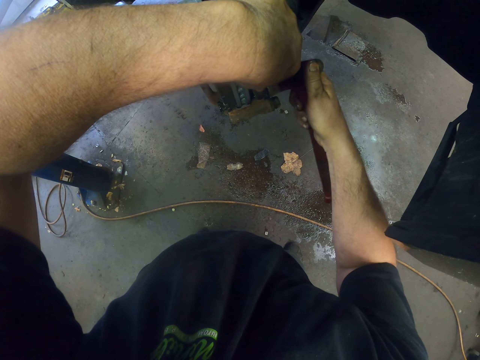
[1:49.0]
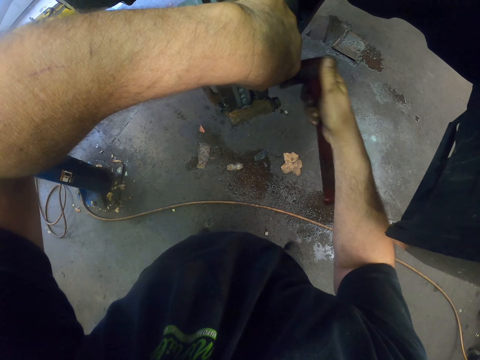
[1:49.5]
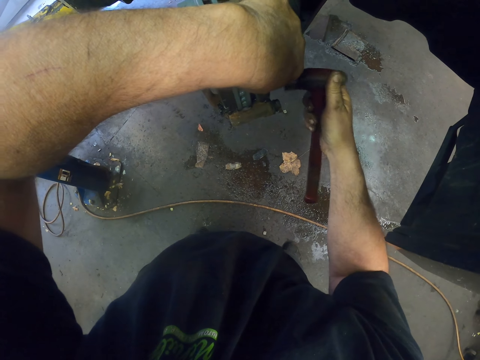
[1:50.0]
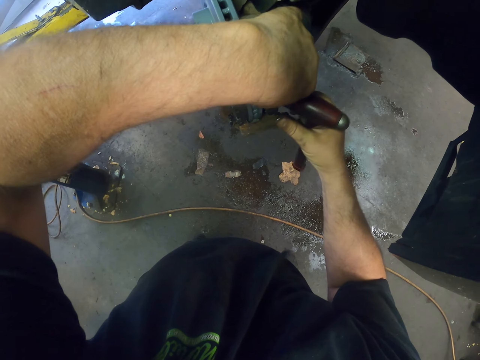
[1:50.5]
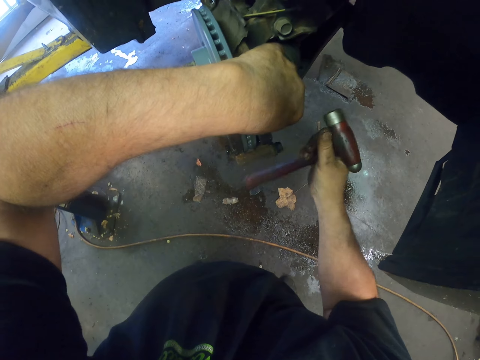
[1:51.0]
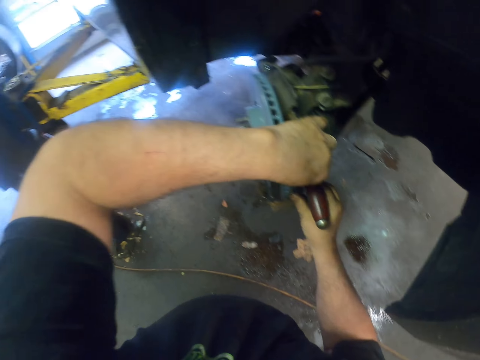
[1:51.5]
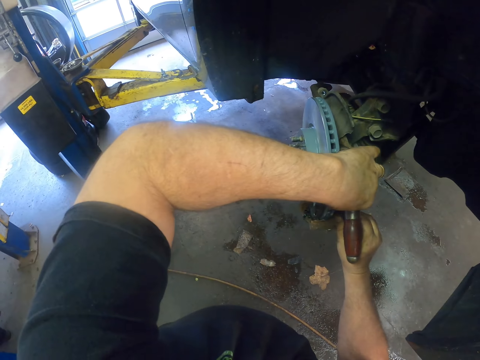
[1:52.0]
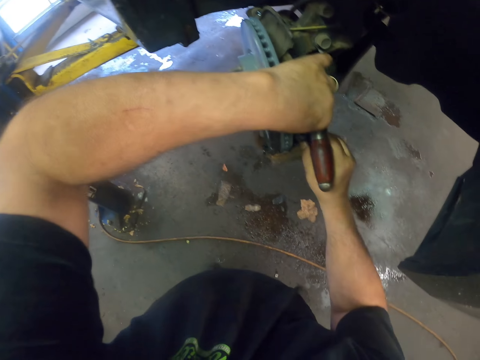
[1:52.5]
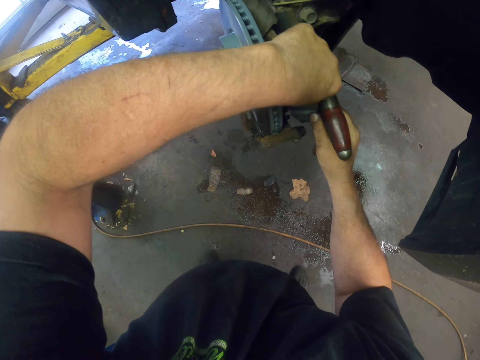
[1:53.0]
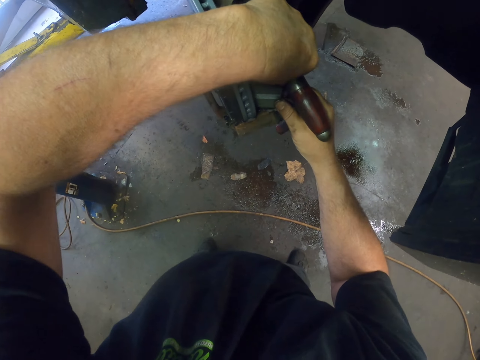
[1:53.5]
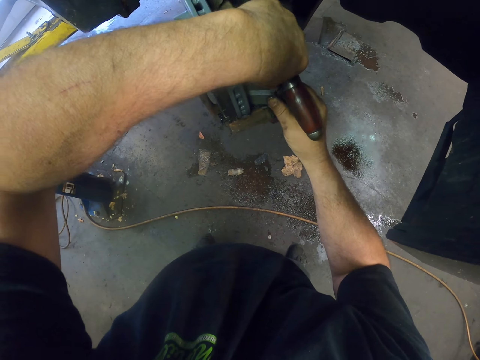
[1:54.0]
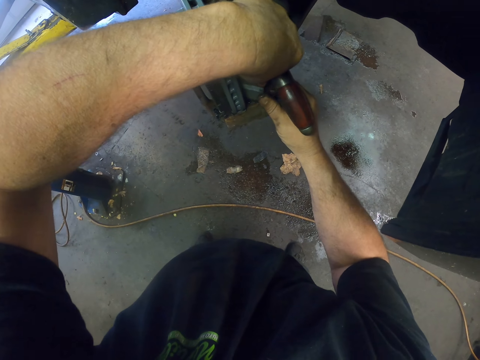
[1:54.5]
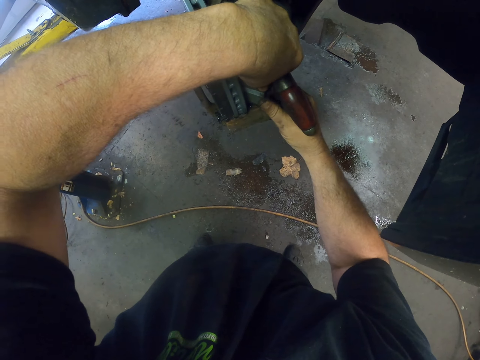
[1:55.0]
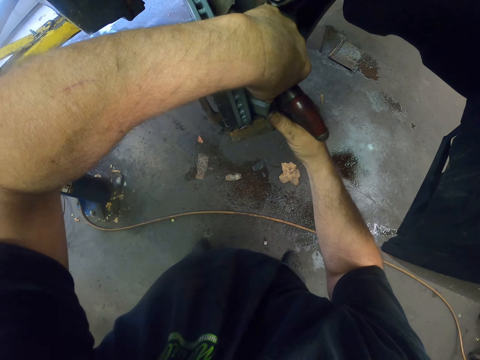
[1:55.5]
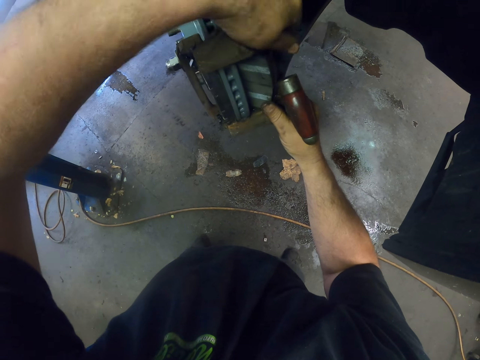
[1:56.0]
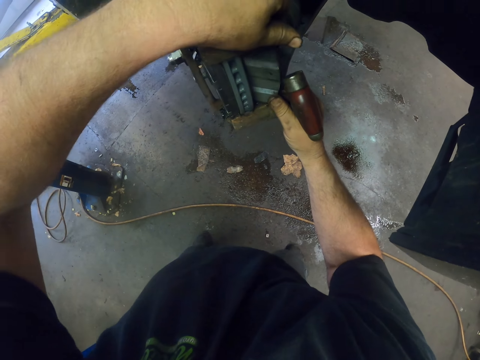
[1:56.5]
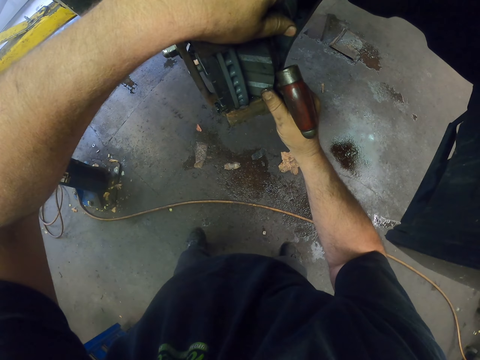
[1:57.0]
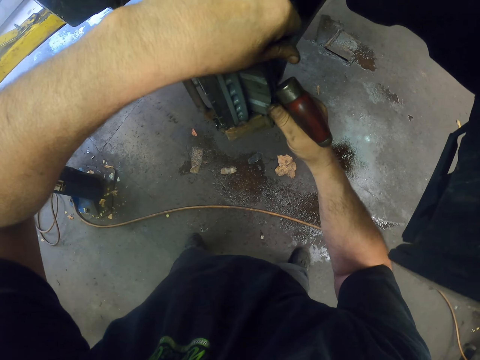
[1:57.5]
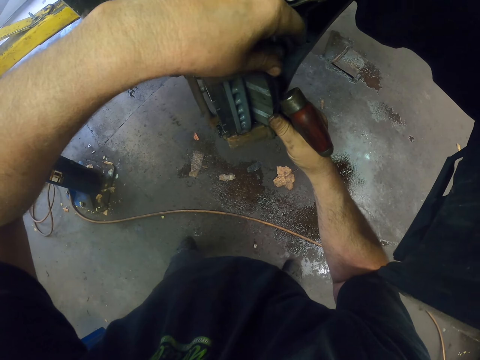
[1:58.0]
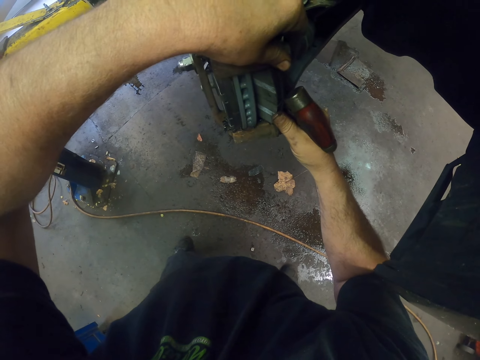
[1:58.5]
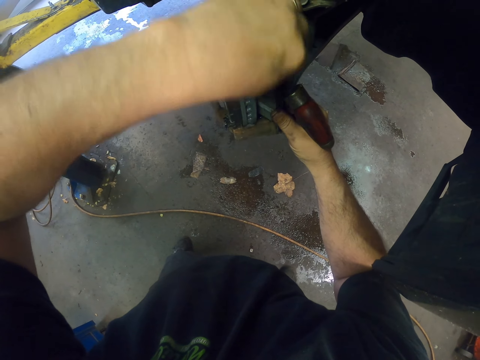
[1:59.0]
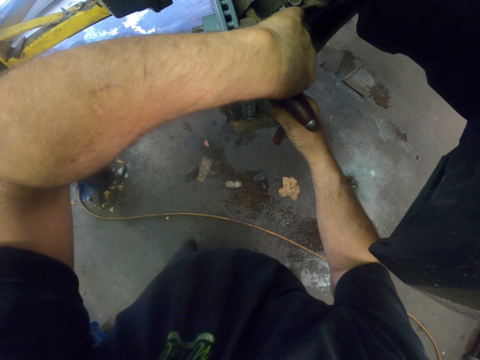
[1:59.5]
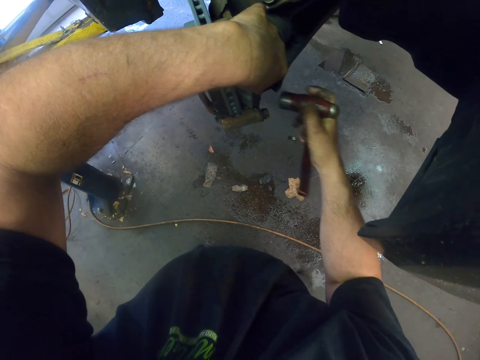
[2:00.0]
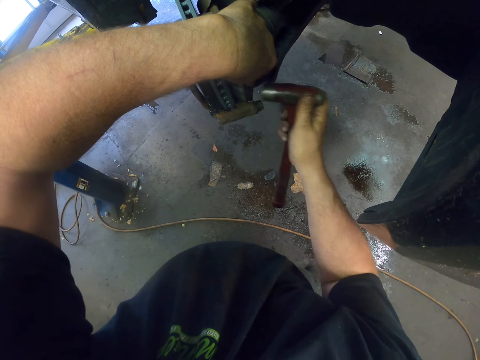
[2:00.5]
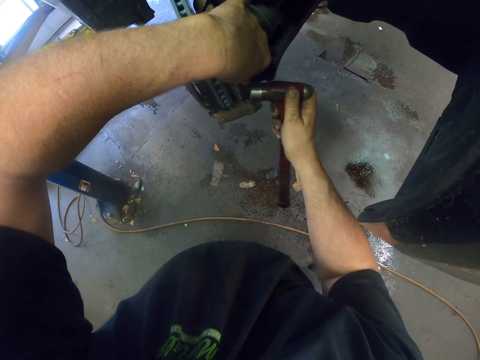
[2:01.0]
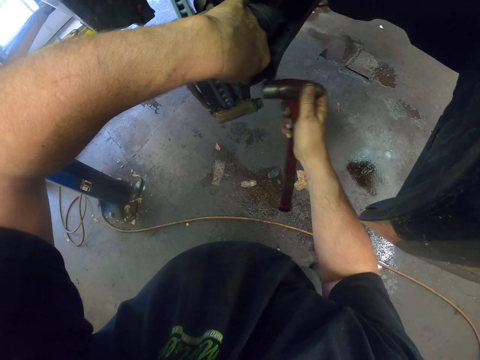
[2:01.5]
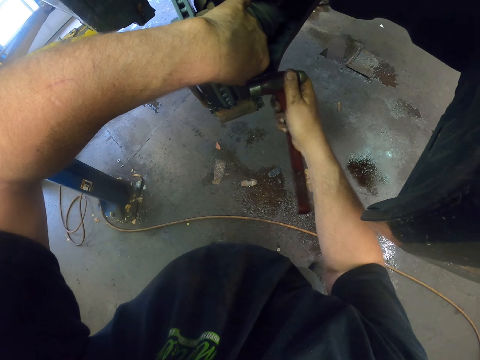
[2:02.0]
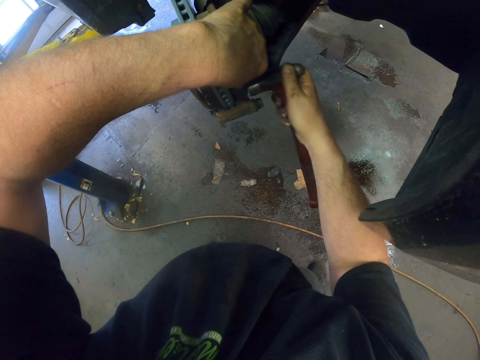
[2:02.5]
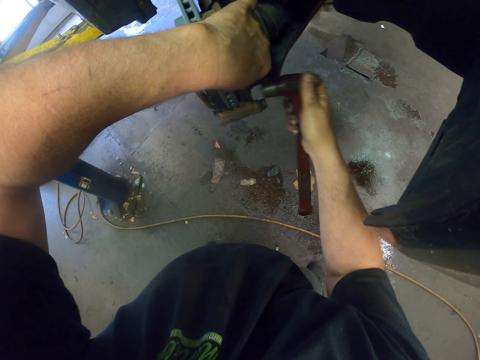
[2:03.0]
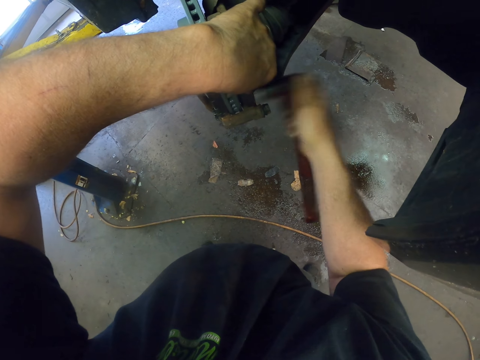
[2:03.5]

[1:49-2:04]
The camera wearer adjusts the metal break. They hammer the metal break.

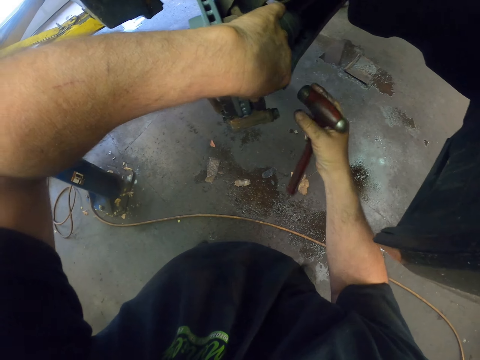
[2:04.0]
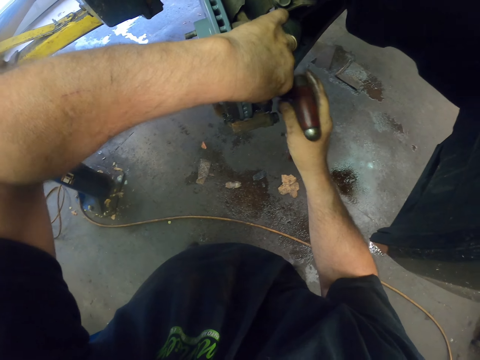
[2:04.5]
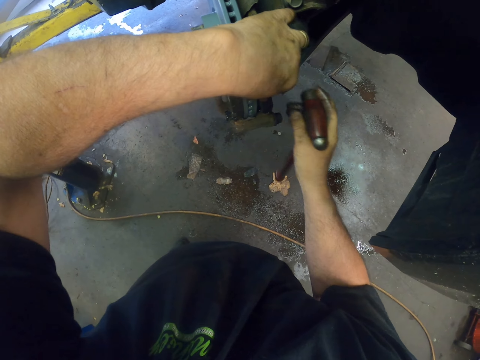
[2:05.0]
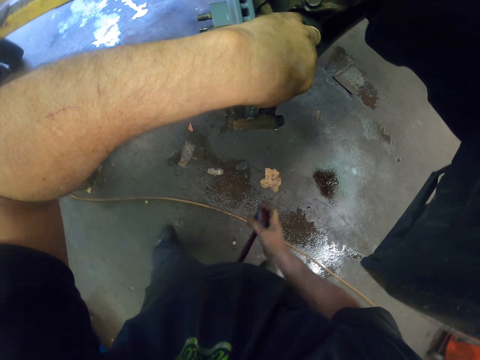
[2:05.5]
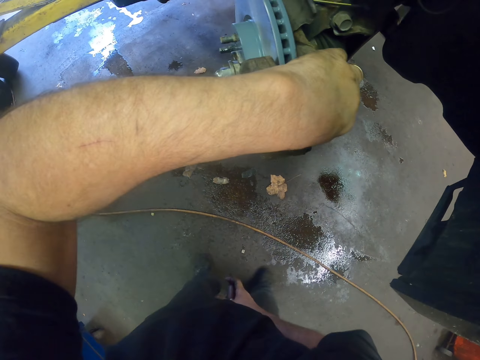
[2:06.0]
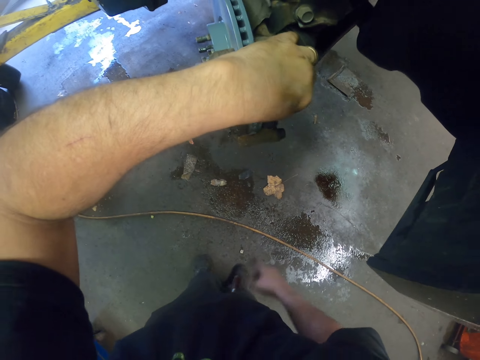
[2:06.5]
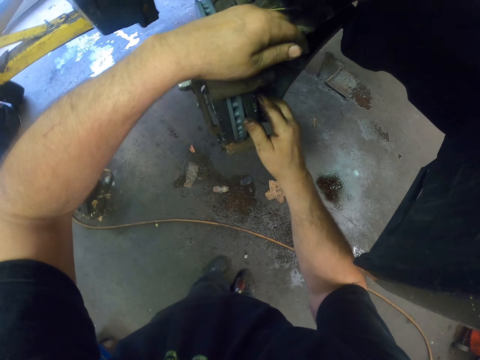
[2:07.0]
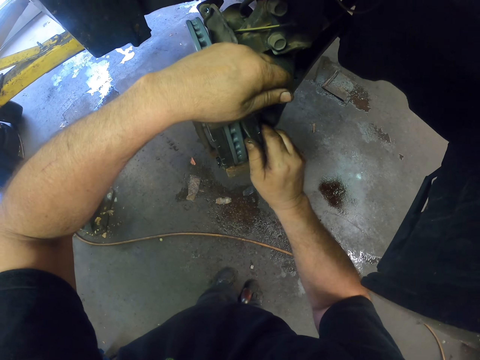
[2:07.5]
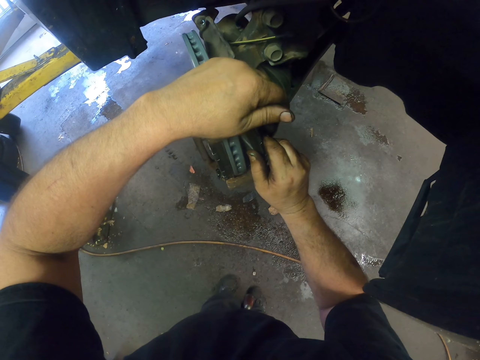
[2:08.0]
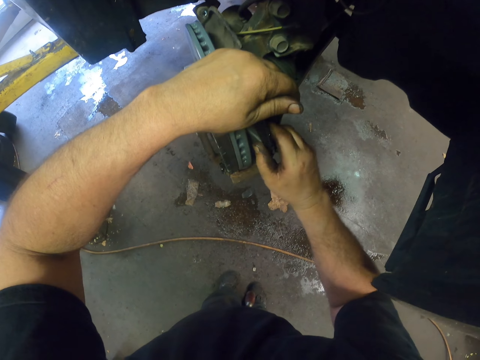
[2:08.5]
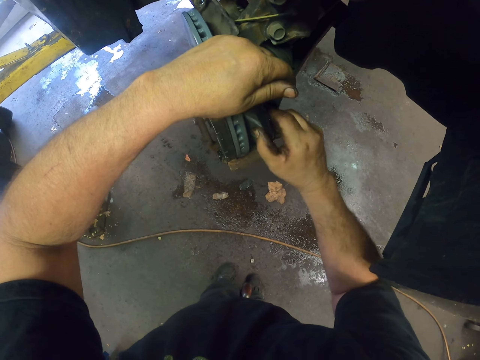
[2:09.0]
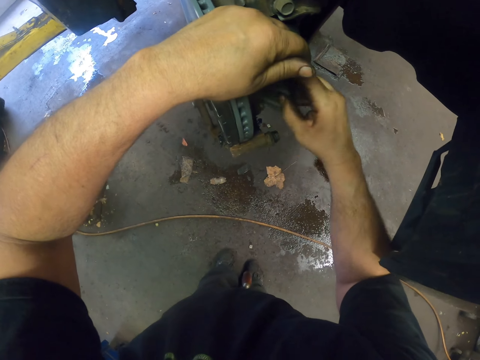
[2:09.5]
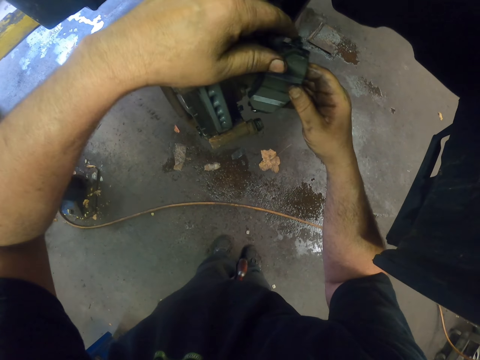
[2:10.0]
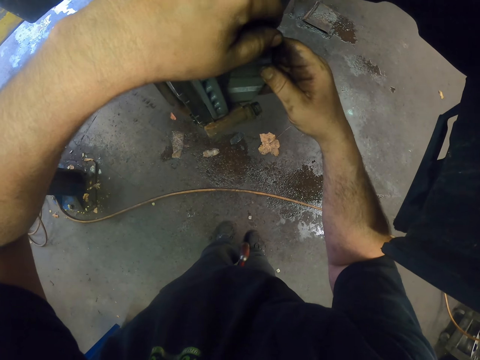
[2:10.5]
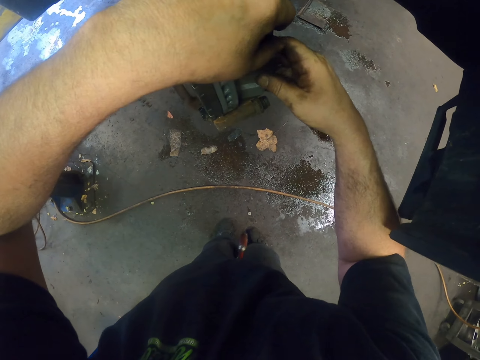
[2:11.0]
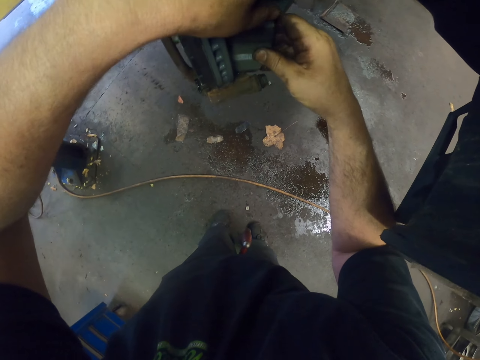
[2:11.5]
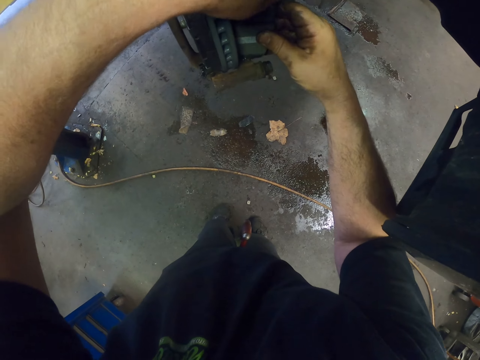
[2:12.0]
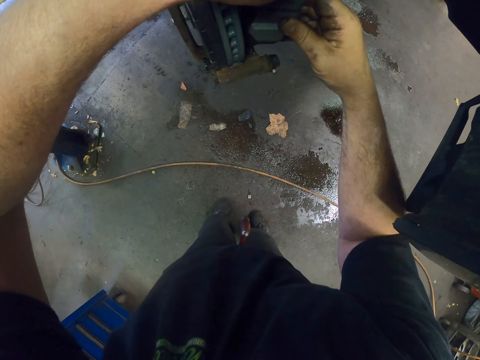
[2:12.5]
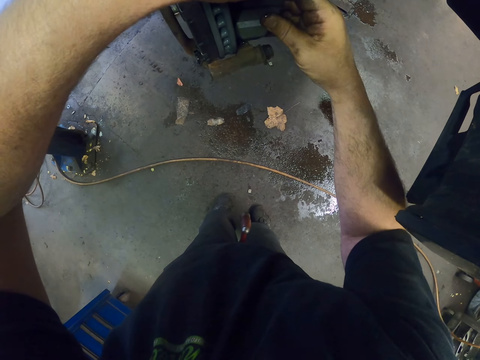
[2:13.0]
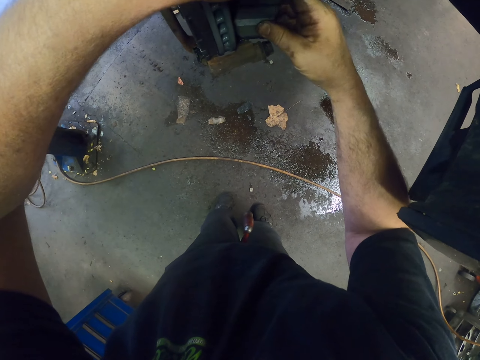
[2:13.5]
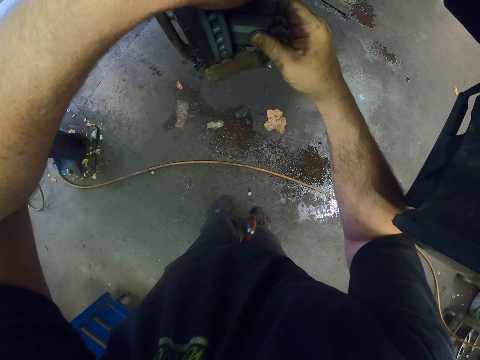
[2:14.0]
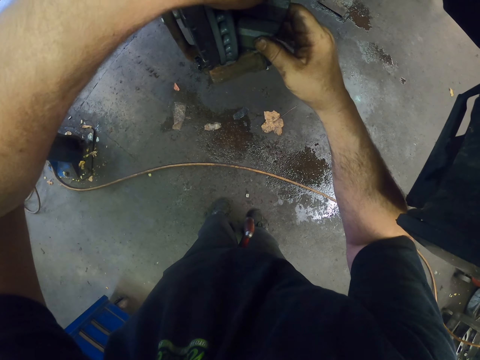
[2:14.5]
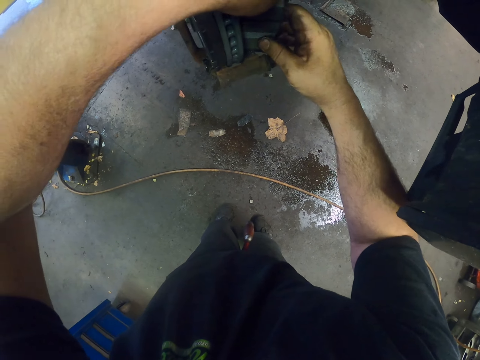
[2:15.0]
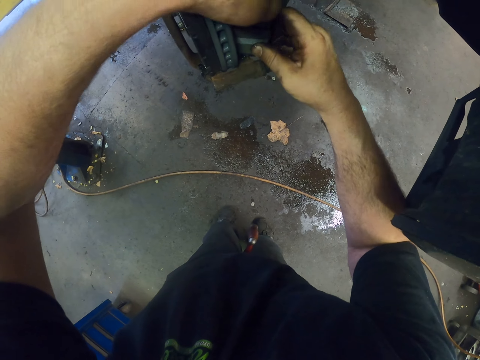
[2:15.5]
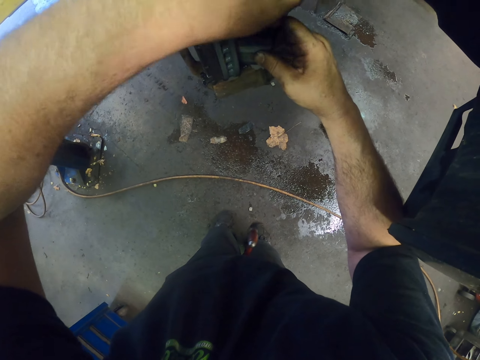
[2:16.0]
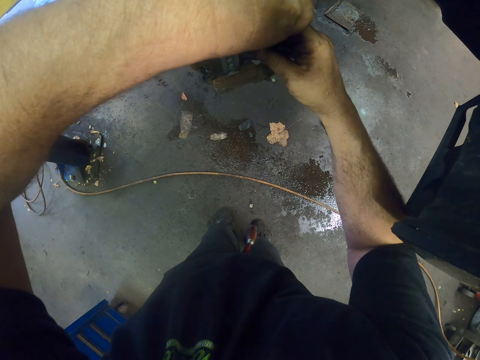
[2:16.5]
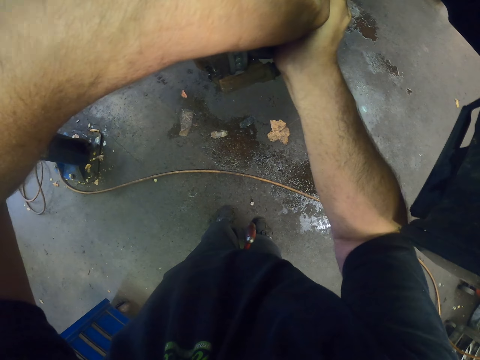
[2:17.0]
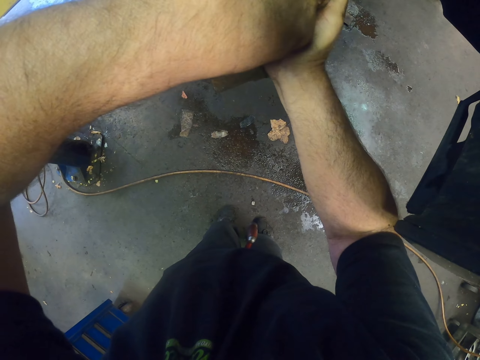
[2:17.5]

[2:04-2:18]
The camera wearer holds the hammer with legs. They adjust the metal break.
